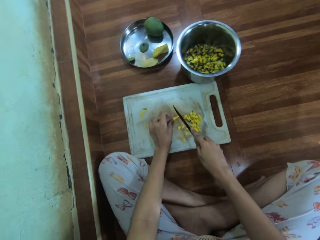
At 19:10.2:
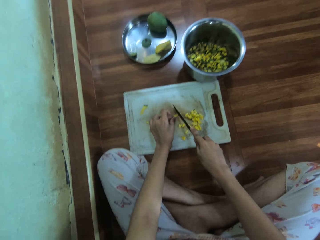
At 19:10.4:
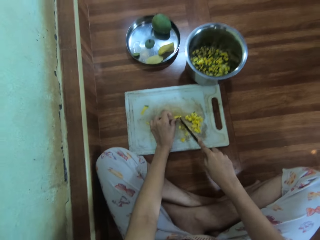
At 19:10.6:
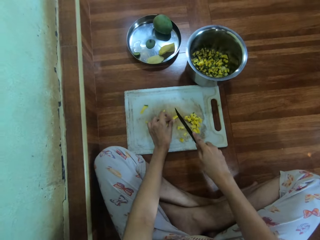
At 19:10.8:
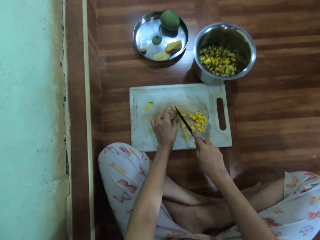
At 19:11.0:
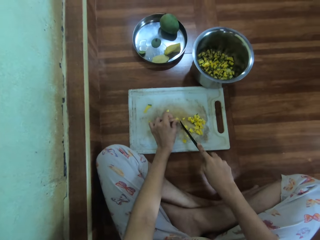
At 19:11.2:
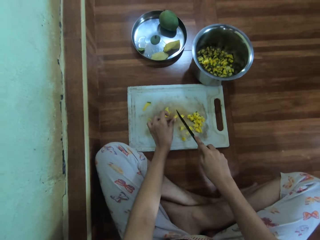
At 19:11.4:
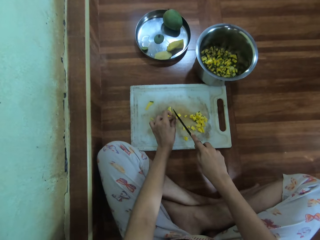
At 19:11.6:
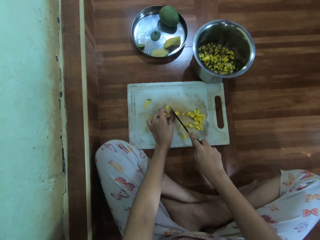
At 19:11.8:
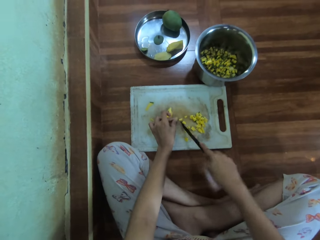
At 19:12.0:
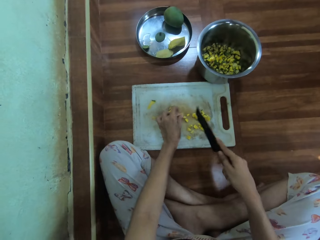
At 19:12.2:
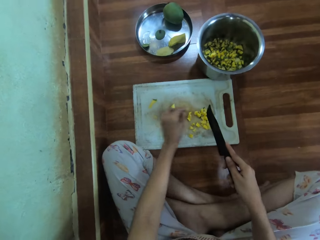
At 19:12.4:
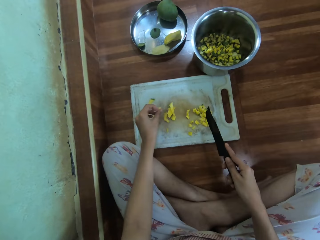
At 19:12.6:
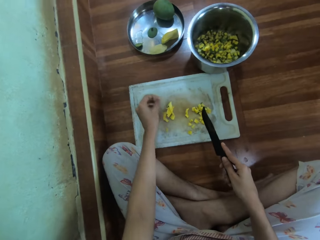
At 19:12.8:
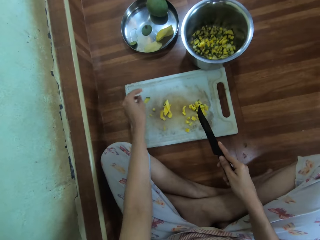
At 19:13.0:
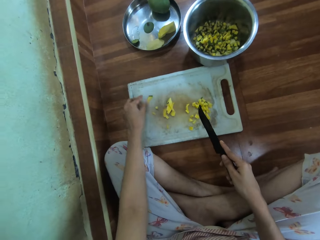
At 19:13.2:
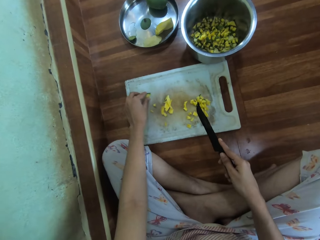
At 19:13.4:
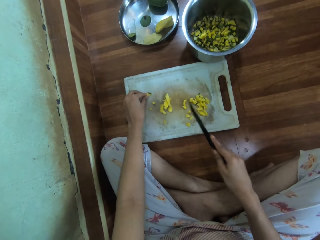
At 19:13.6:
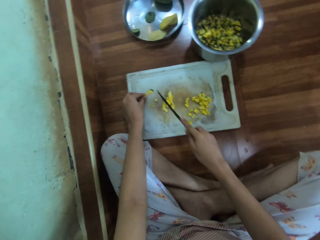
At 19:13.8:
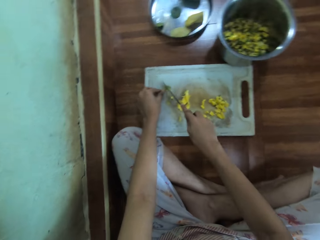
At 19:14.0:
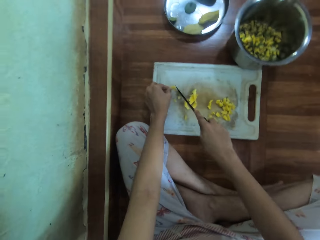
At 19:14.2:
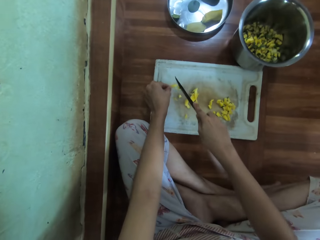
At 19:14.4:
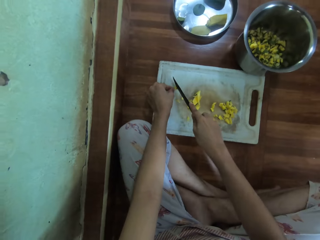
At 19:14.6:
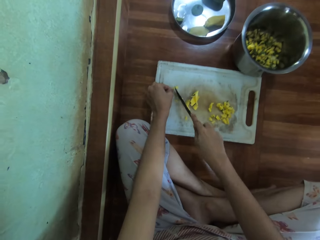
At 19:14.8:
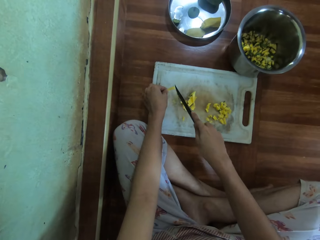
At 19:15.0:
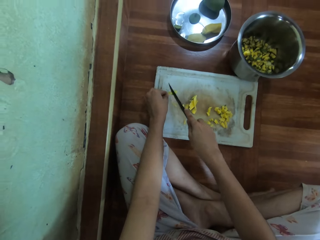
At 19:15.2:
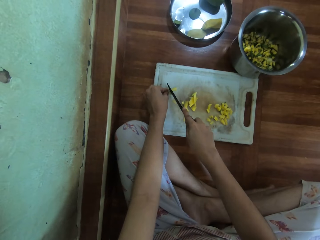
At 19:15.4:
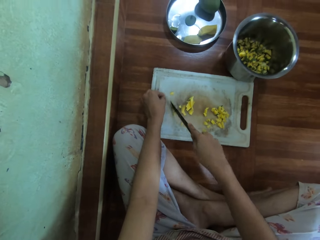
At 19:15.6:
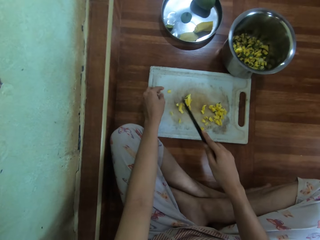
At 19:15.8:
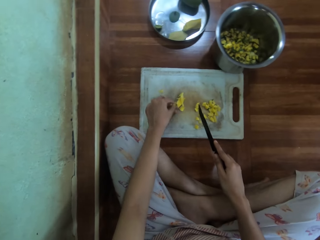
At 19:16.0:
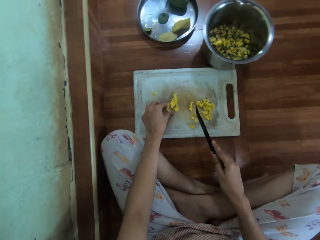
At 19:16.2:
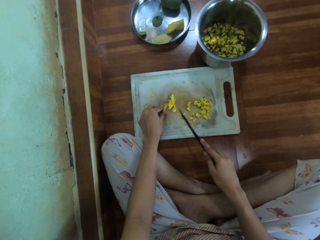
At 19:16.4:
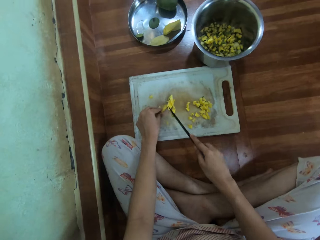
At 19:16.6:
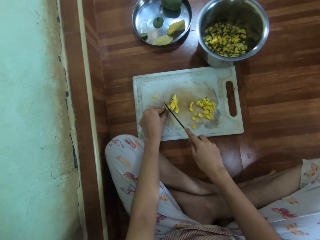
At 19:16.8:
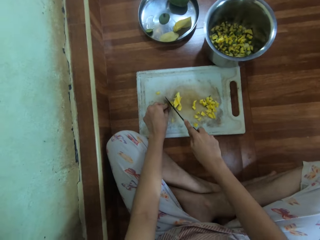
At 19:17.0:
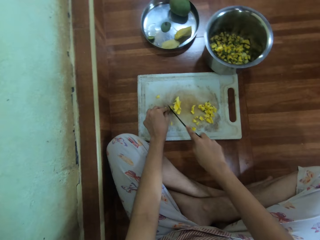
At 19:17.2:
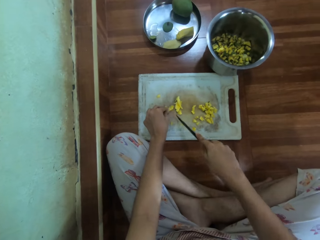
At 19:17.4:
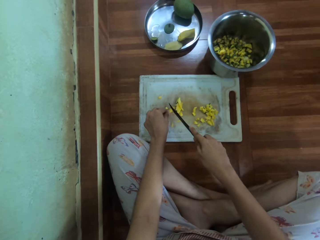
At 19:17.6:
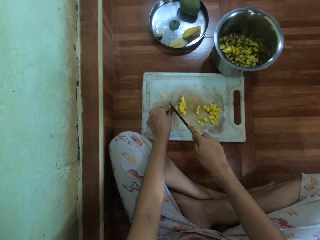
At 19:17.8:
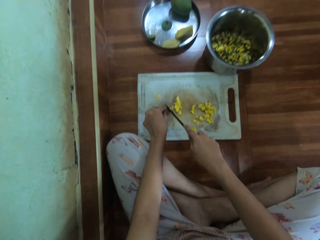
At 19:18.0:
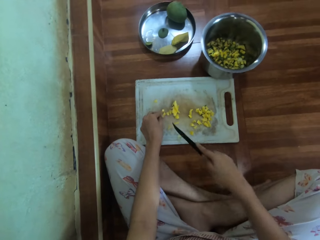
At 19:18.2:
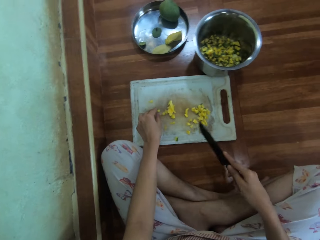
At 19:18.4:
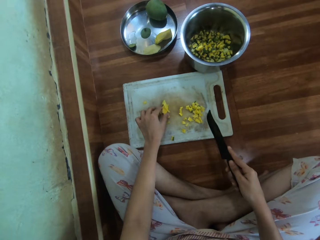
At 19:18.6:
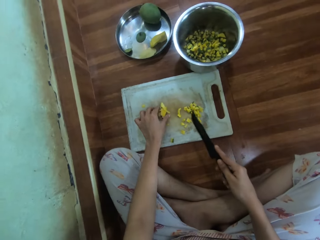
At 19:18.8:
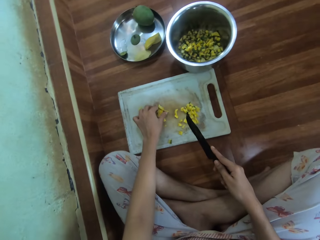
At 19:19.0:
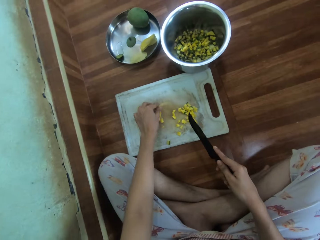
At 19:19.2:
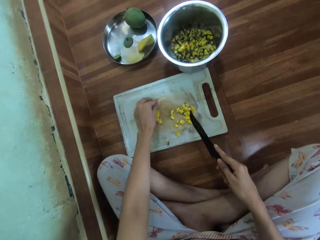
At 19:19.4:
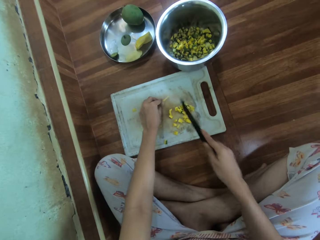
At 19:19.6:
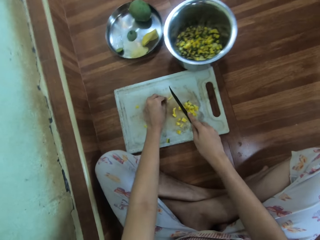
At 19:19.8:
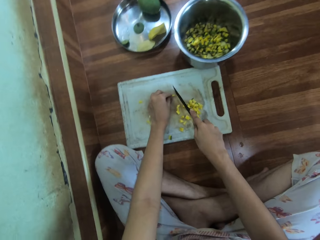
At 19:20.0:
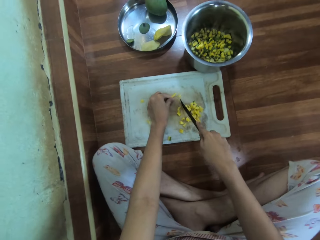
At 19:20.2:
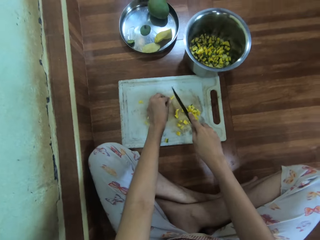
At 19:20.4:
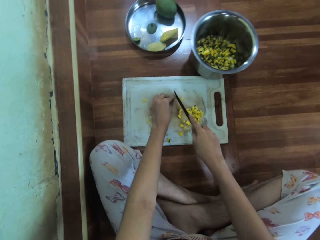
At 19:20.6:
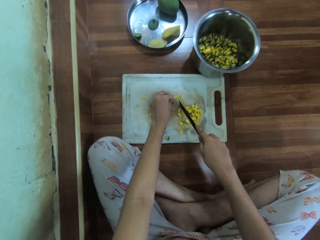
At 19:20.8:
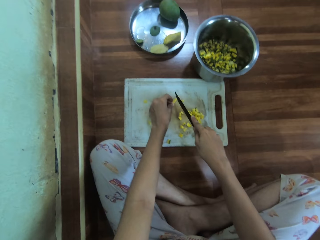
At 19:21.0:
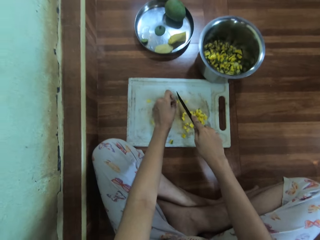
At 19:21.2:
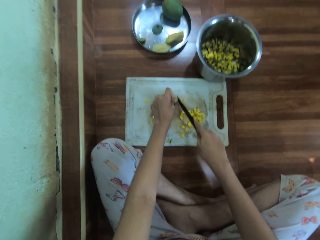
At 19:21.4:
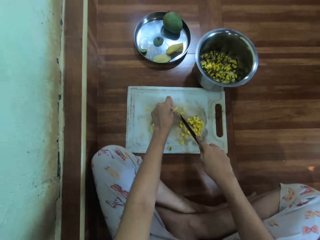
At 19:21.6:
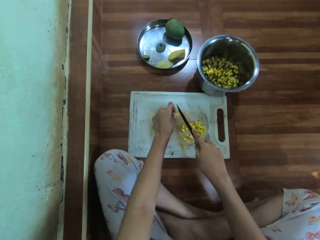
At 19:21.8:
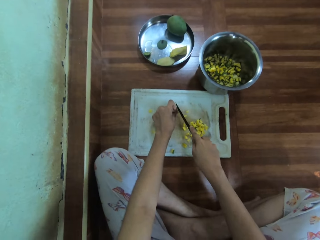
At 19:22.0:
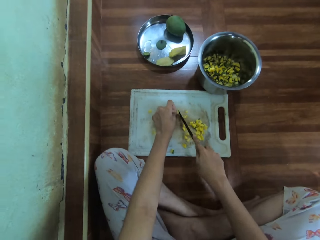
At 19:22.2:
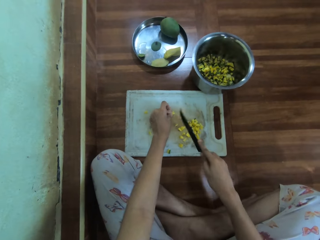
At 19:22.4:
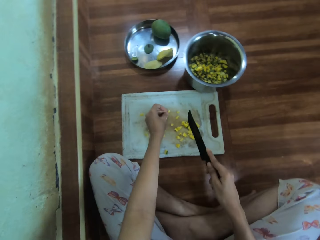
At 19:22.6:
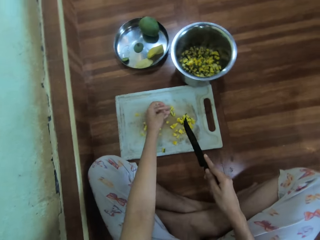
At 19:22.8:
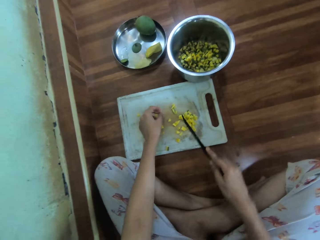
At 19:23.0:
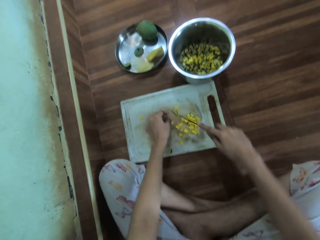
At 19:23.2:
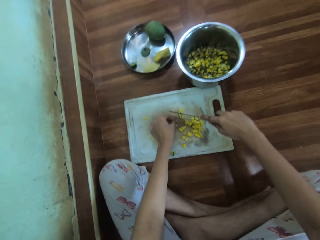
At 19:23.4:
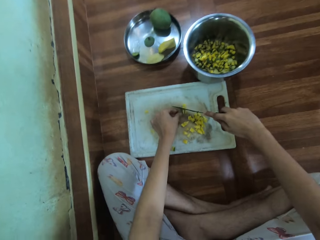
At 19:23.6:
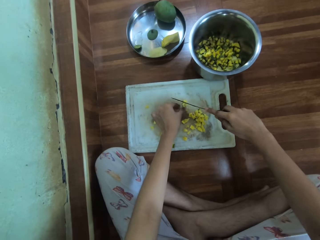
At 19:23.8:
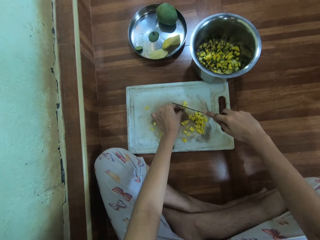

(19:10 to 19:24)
The camera wearer picks the piece of mango. They cut the mango into pieces. They cut the mango into pieces repeatedly.

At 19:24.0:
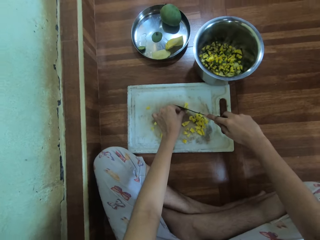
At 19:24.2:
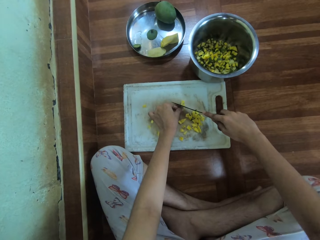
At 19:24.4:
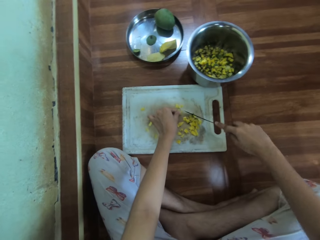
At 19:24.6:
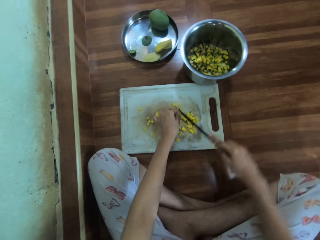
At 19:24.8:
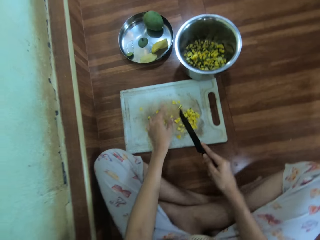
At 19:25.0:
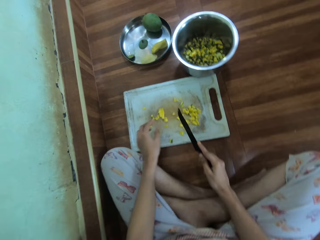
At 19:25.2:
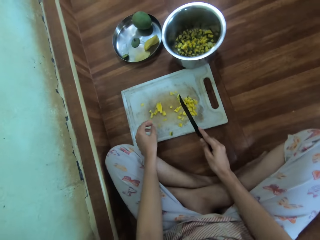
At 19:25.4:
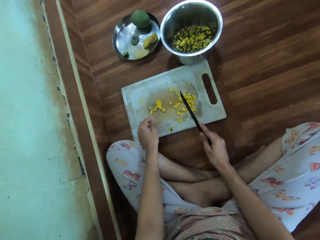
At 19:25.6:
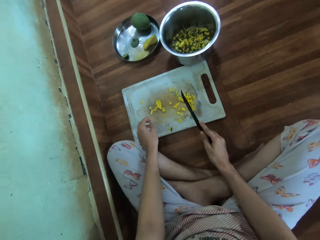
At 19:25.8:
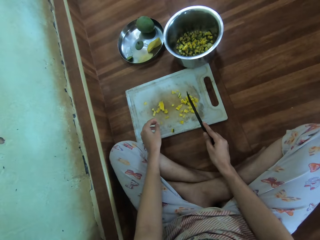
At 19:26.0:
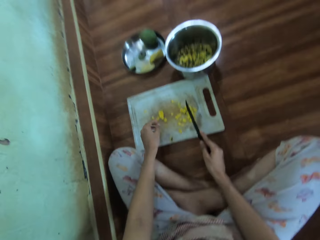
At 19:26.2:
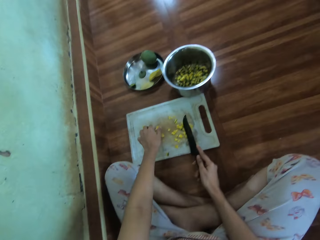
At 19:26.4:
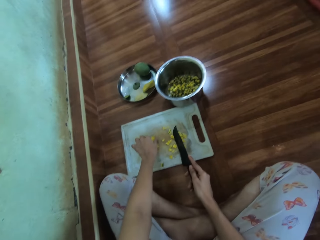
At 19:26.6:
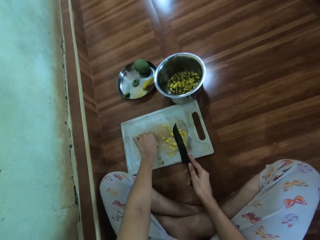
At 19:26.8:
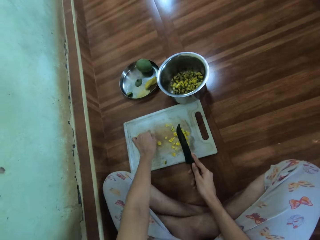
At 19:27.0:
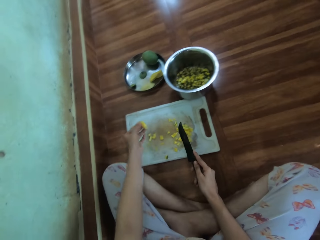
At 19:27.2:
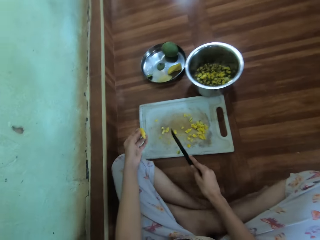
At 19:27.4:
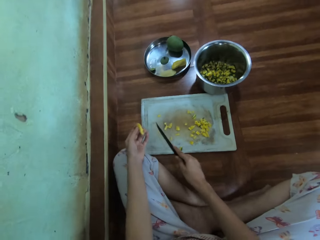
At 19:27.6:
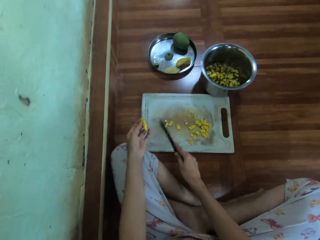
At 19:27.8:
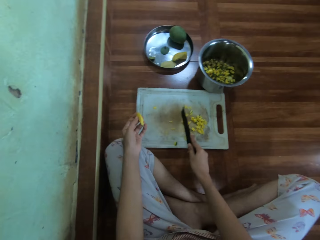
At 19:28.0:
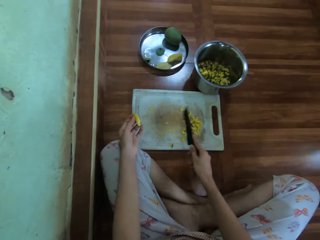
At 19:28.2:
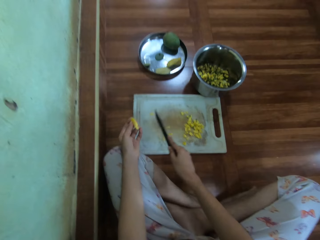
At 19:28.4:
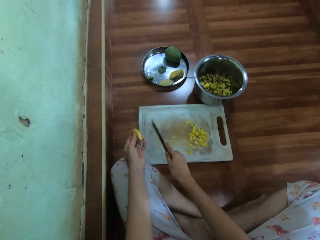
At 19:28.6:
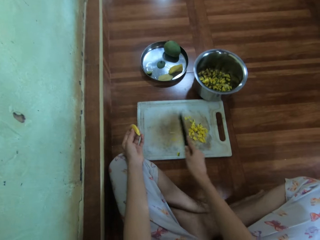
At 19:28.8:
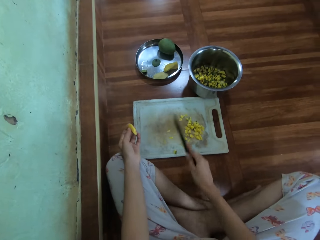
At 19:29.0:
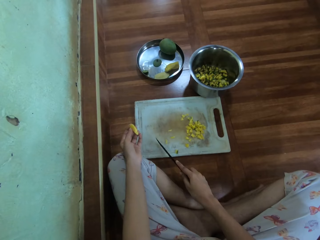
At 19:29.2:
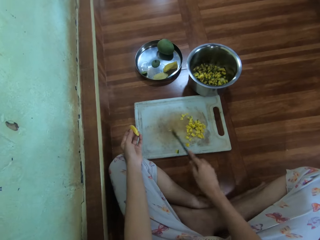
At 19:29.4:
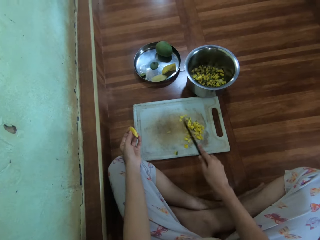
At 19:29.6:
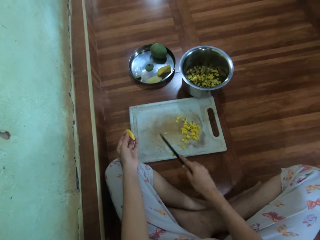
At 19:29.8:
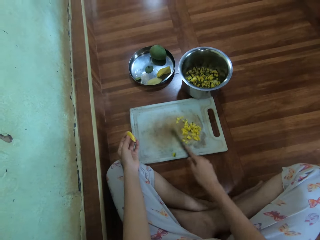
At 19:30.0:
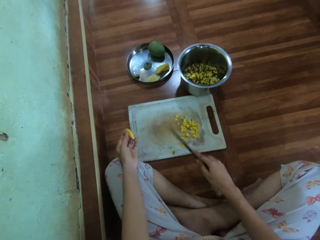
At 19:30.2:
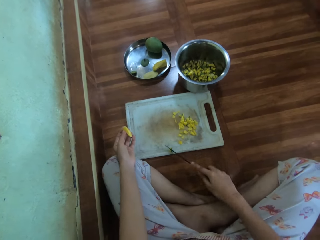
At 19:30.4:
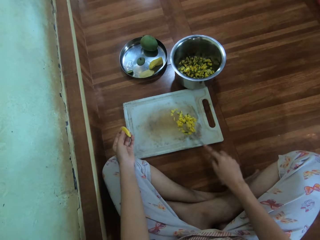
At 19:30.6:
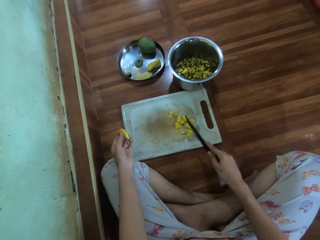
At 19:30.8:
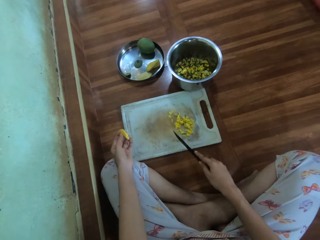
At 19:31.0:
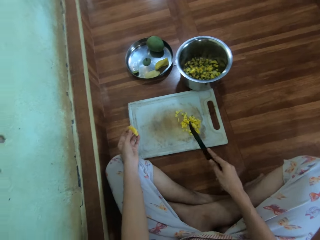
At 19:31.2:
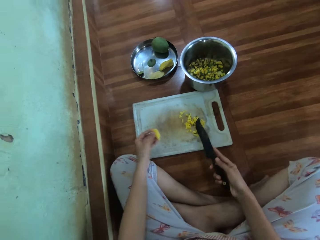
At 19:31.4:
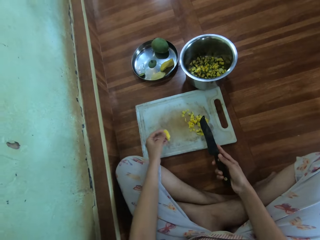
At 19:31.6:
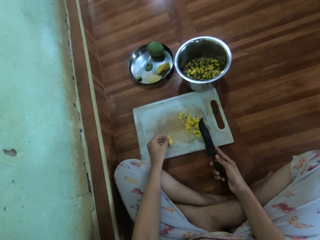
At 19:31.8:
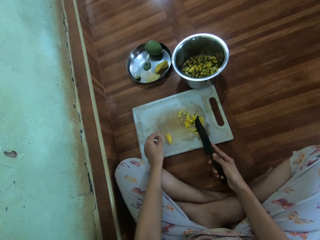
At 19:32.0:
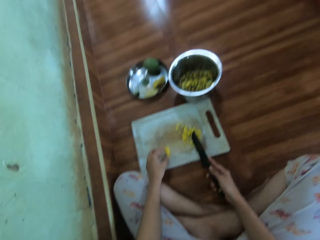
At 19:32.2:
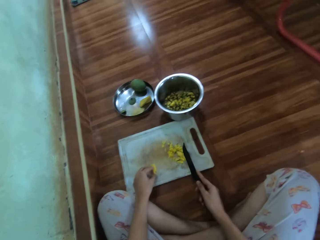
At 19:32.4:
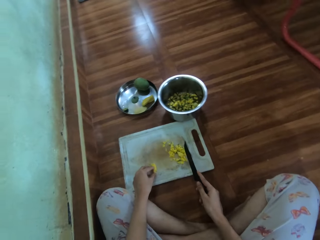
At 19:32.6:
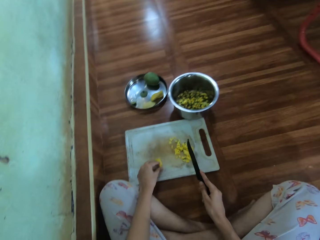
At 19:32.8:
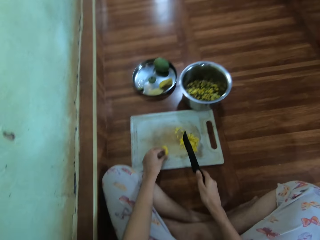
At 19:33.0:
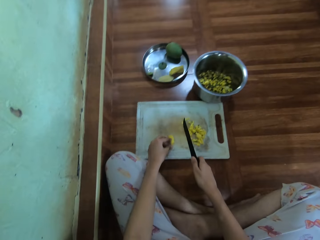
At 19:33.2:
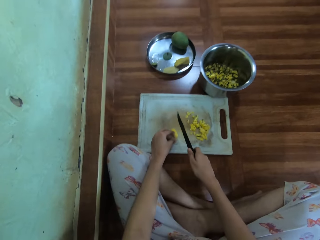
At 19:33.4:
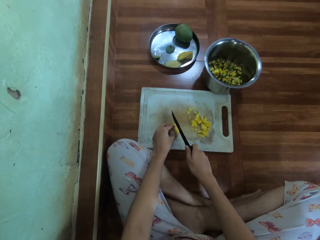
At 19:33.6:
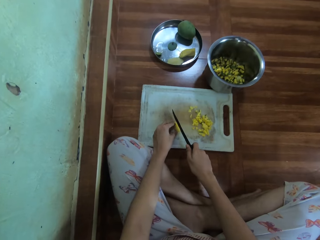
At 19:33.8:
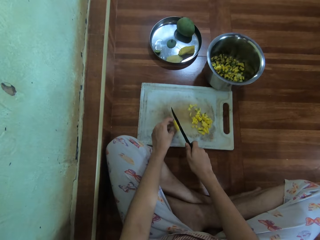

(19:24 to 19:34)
The camera wearer picks the piece of mango. They move the diced mango. They move the mangoes on the chopping board. They dice the mango.
